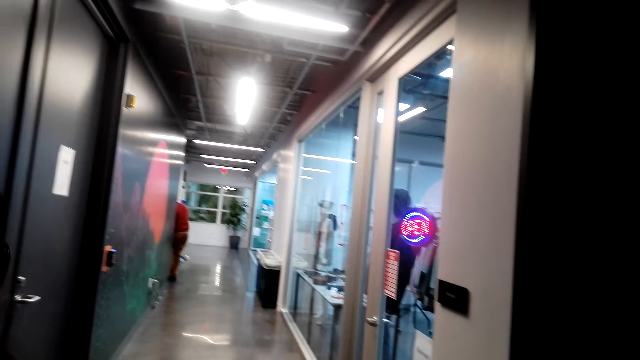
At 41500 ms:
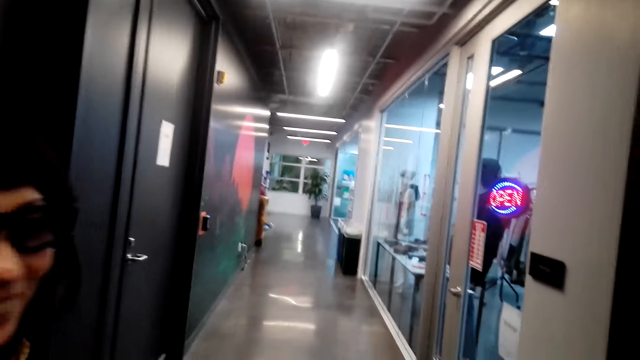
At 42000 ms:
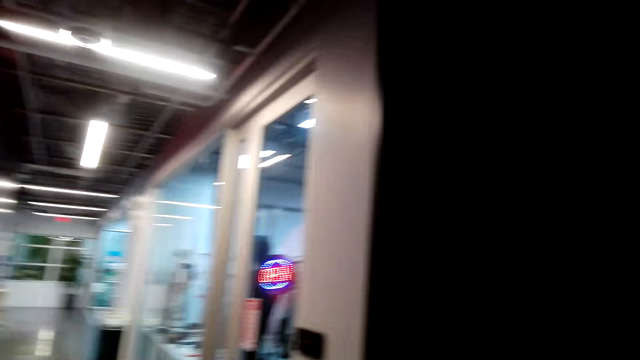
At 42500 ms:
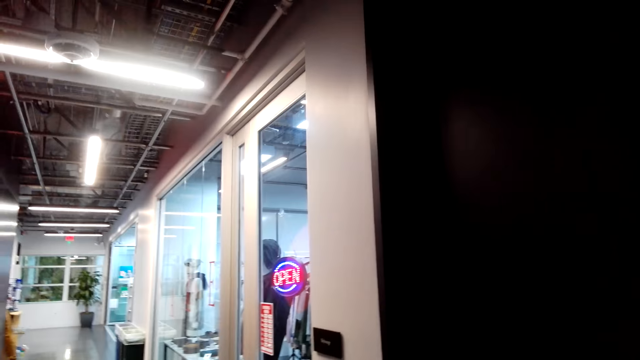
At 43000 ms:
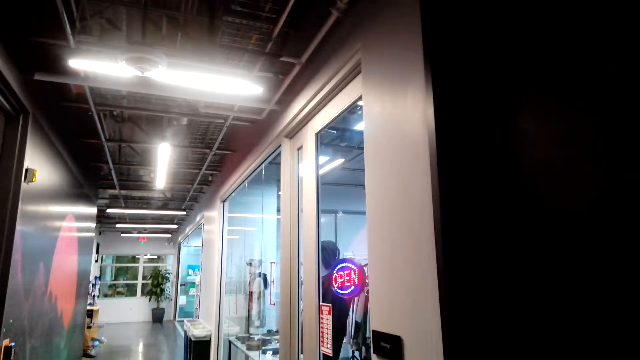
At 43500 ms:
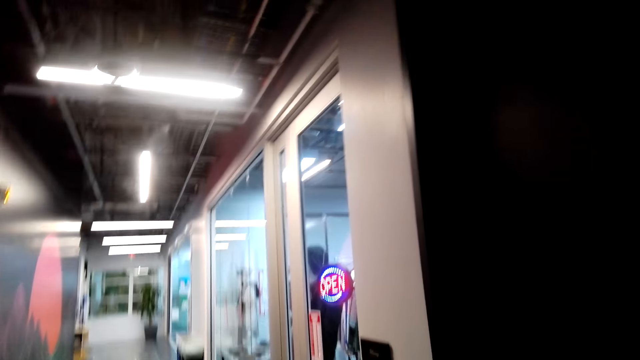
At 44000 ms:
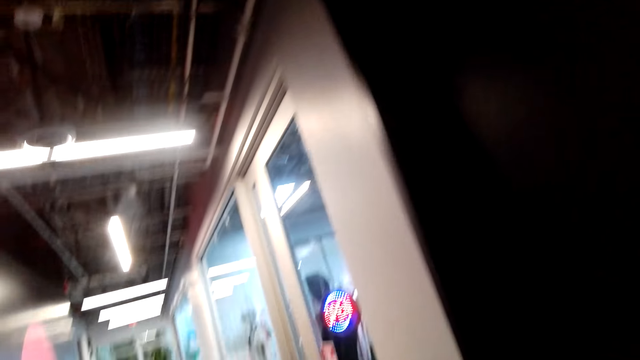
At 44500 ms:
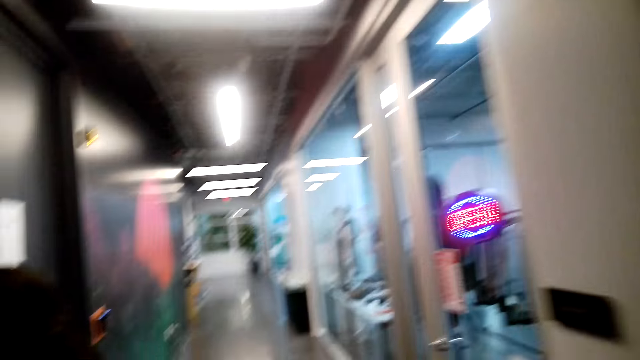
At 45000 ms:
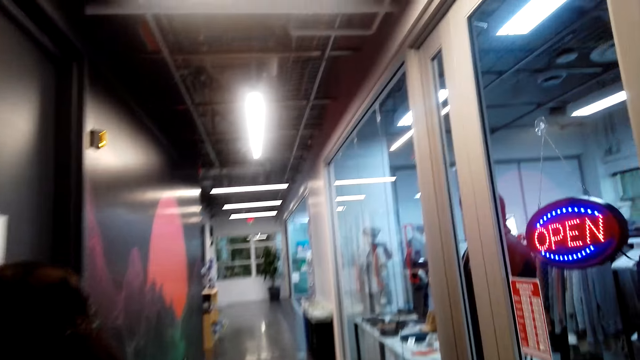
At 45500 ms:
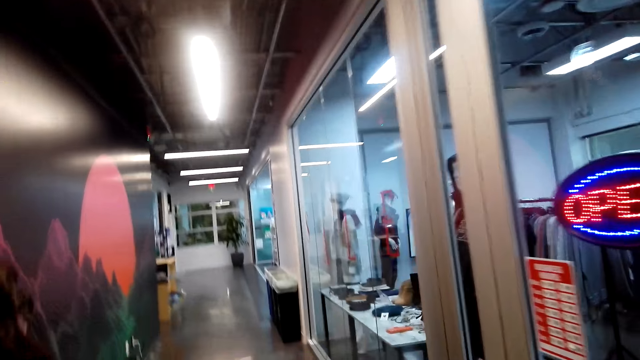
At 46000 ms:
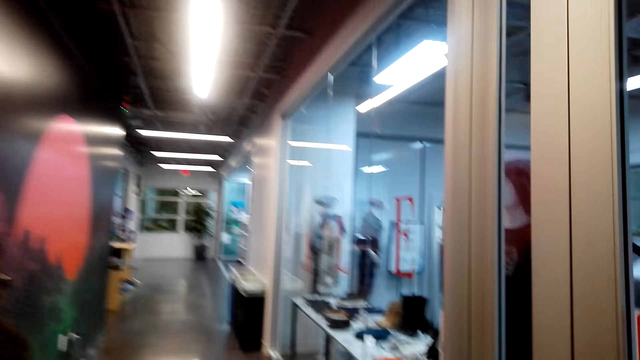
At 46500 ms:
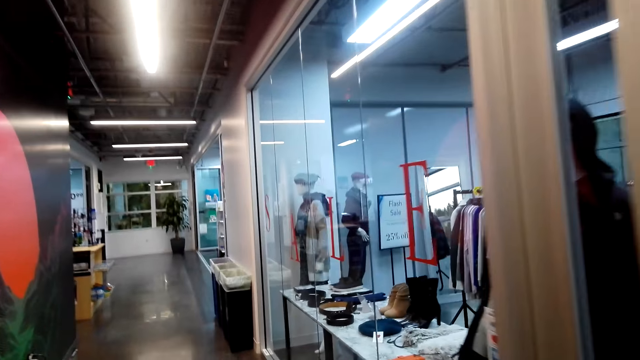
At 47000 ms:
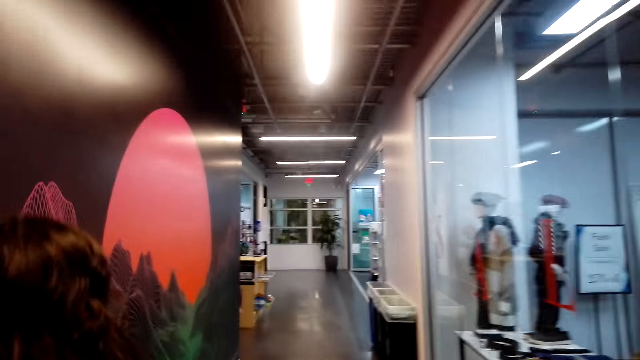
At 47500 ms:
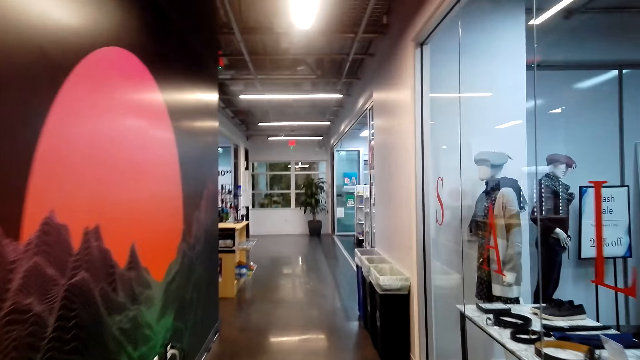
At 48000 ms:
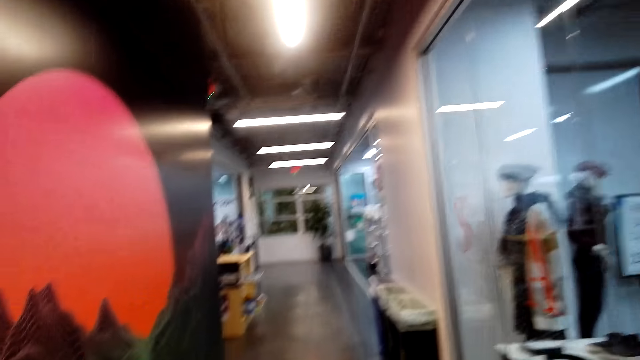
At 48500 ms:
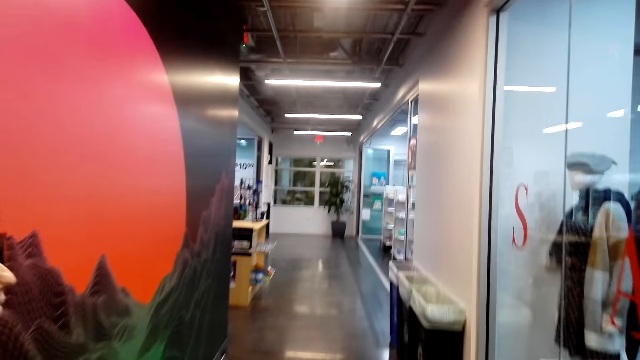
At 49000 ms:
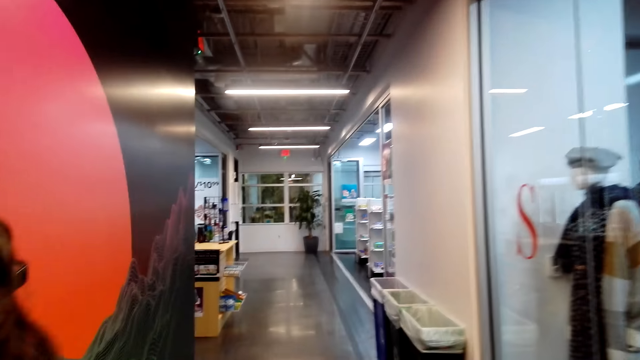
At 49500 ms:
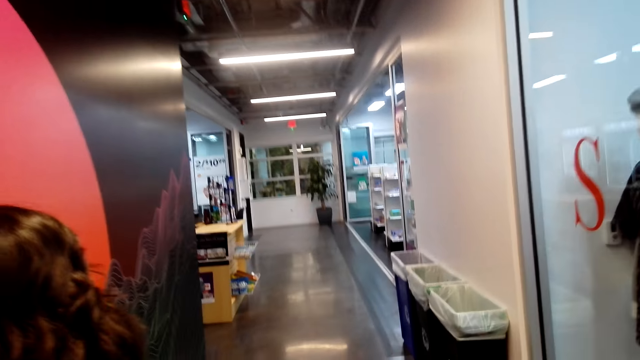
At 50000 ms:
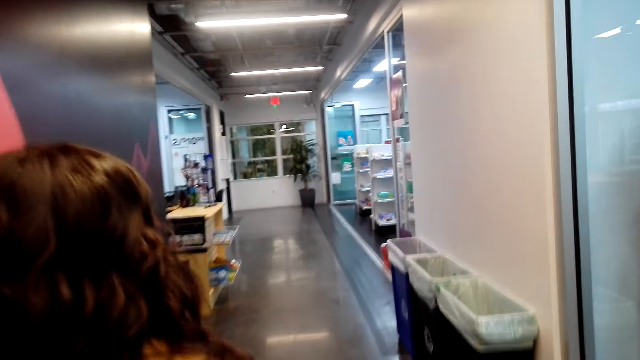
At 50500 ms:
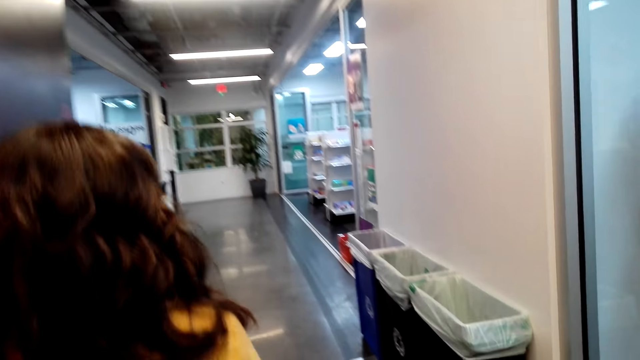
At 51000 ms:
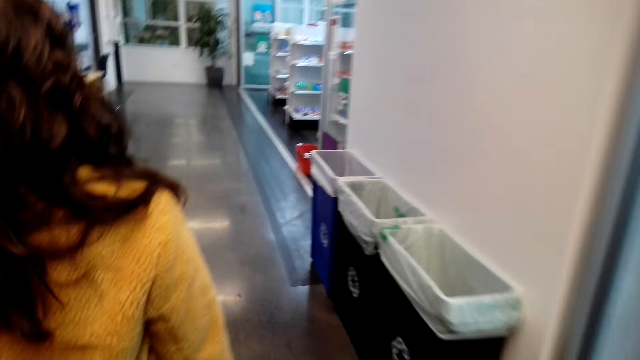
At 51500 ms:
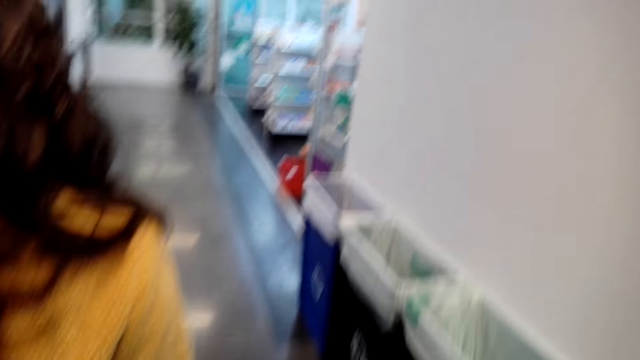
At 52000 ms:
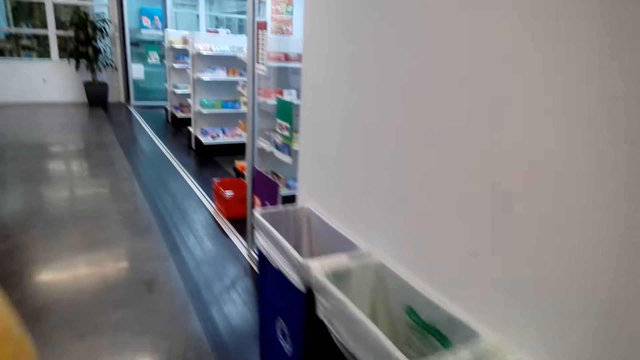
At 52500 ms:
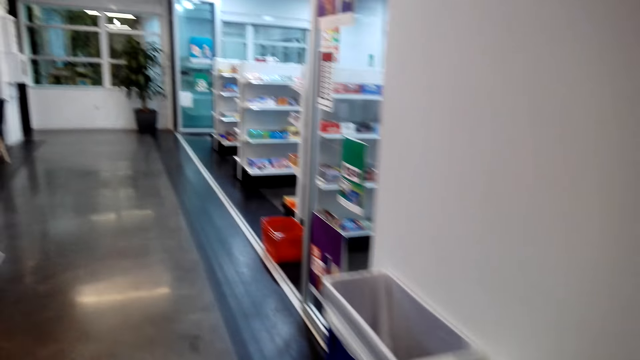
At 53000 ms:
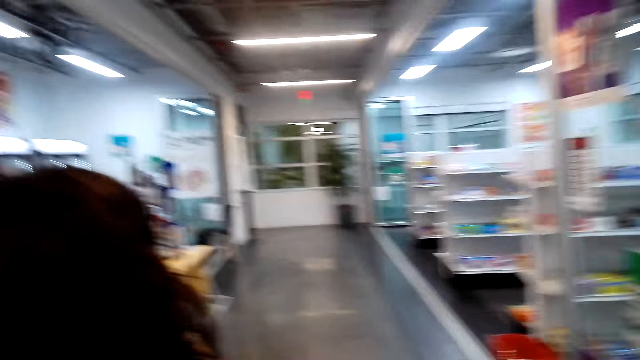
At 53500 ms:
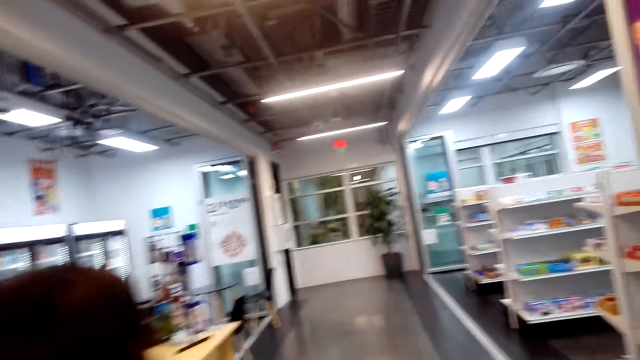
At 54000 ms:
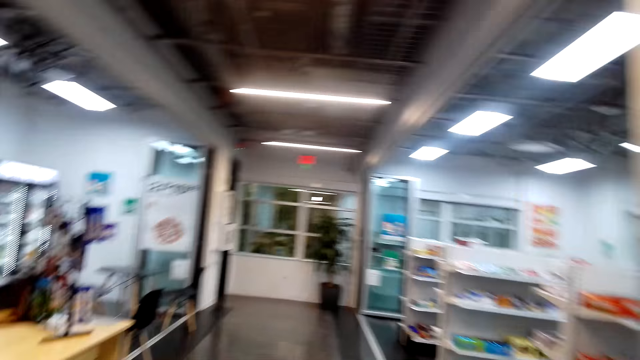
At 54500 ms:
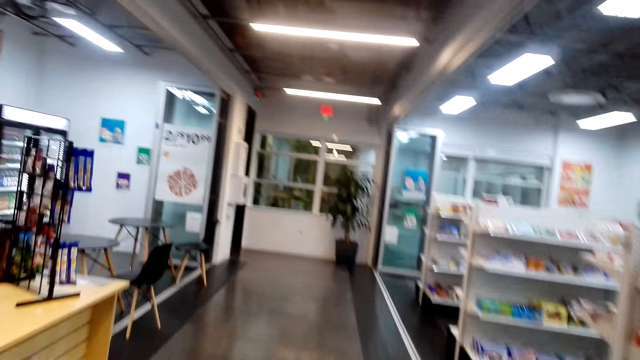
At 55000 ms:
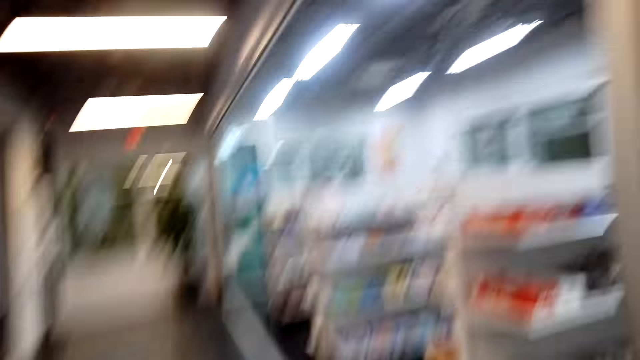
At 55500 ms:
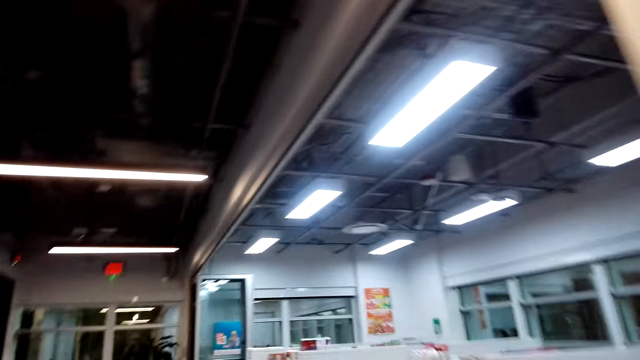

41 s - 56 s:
The camera wearer talks to a lady. They look around. They walk with the lady around the store. The lady walks ahead. The camera wearer walks with the lady around the store again. They talk to the lady.

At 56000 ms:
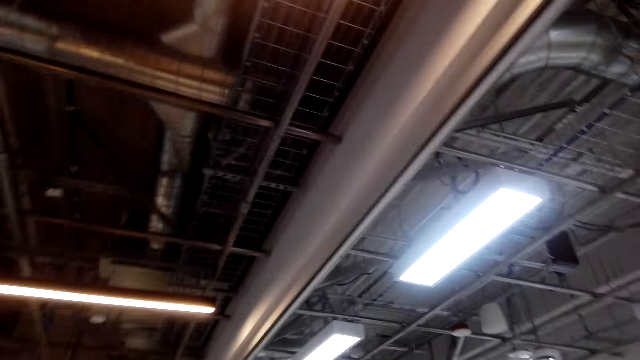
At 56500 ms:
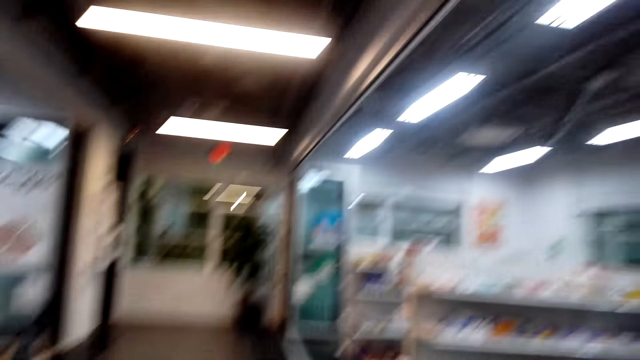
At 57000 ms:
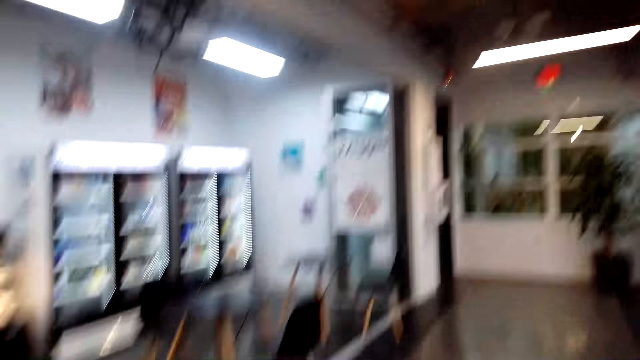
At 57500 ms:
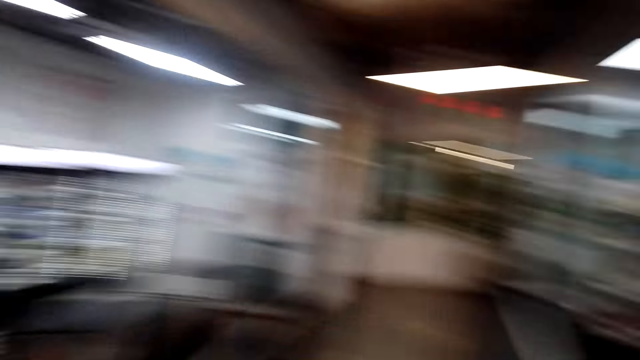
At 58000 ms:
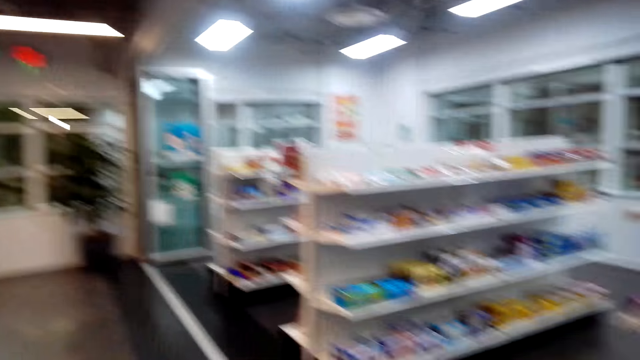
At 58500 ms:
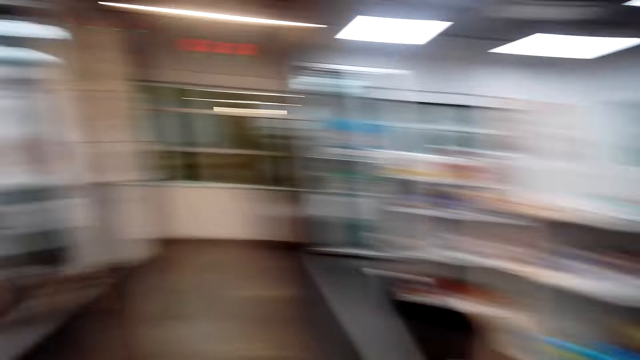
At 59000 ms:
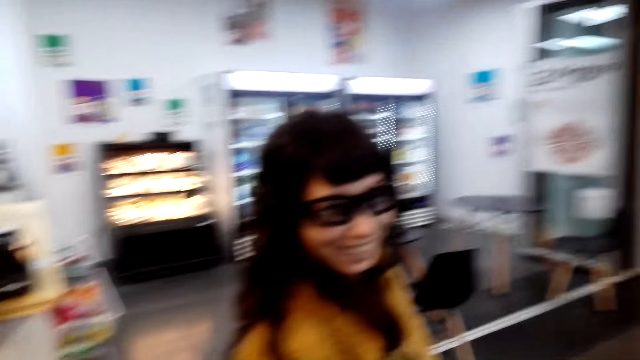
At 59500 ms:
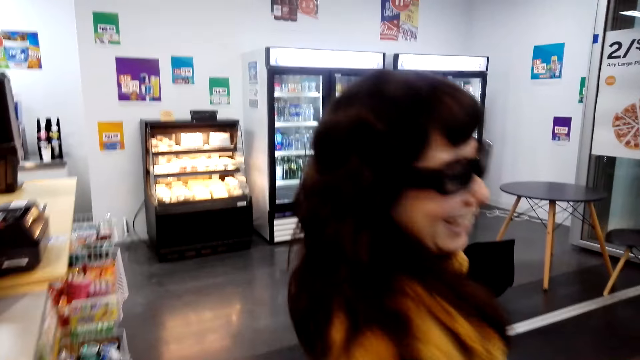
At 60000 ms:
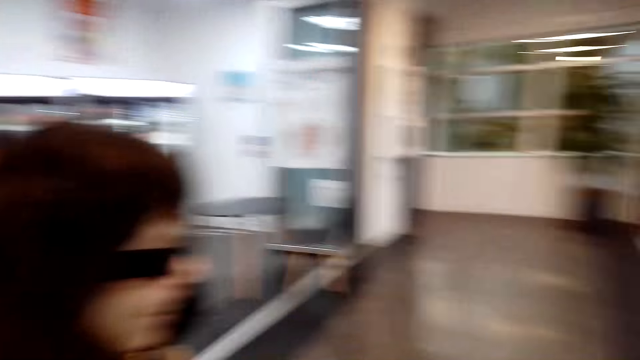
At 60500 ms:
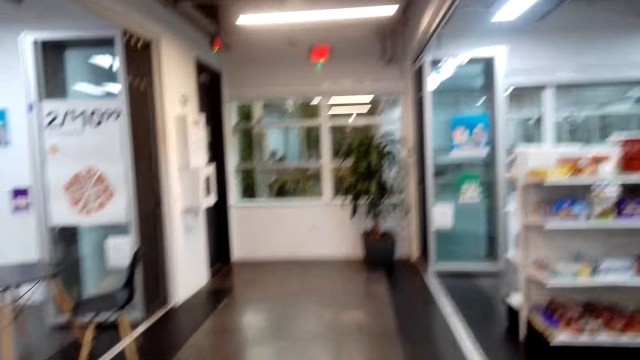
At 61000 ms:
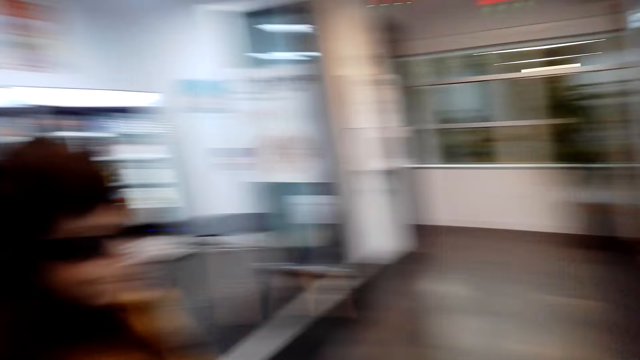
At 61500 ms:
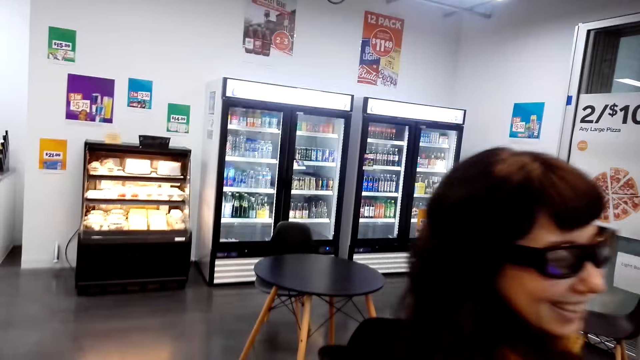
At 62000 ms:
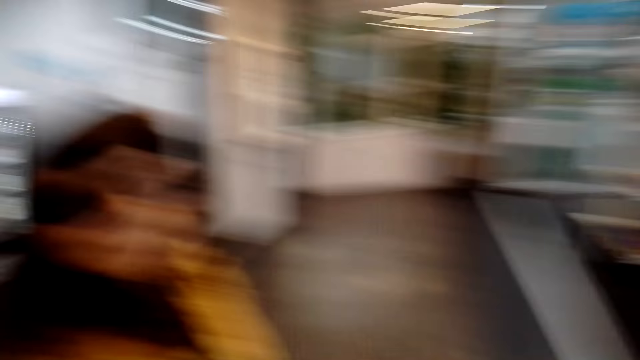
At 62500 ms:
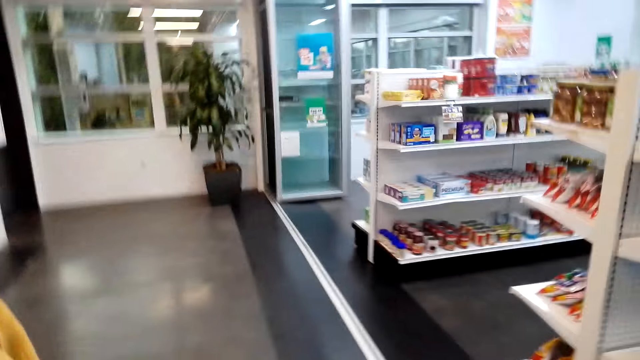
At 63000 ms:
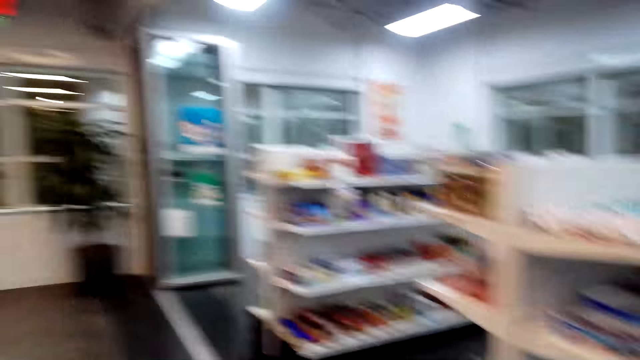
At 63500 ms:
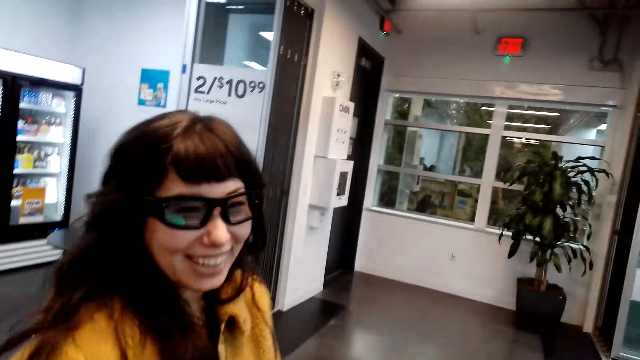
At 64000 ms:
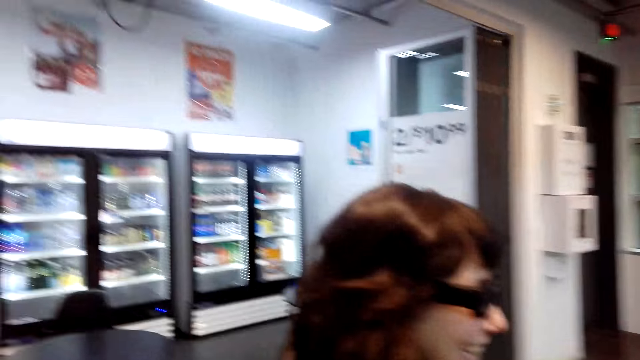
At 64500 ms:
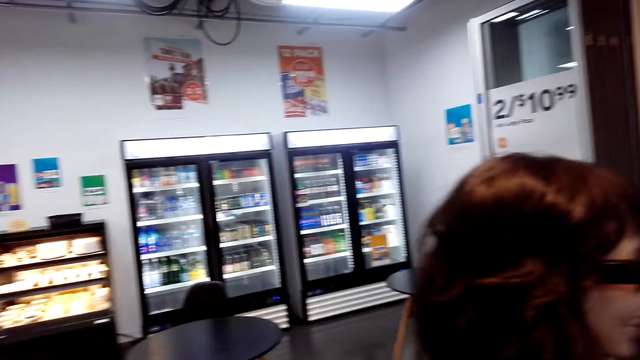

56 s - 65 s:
The camera wearer talks to a lady.
